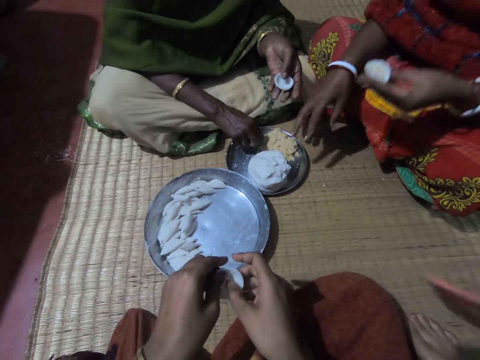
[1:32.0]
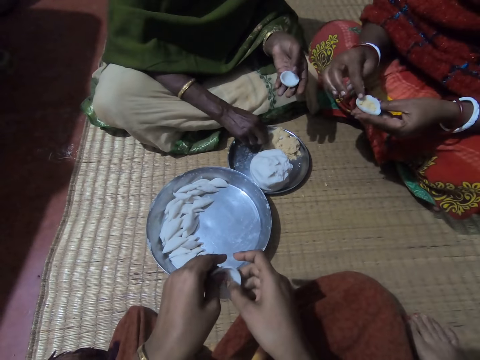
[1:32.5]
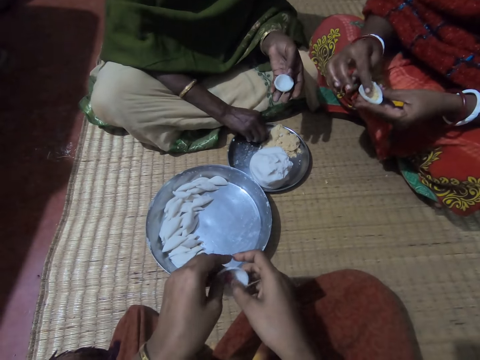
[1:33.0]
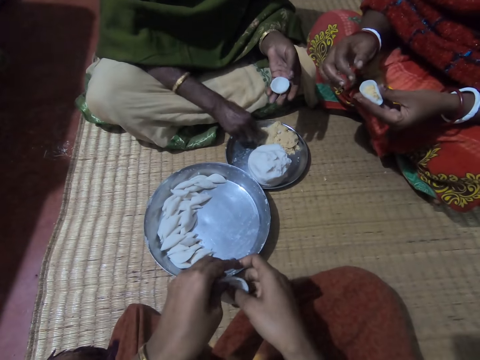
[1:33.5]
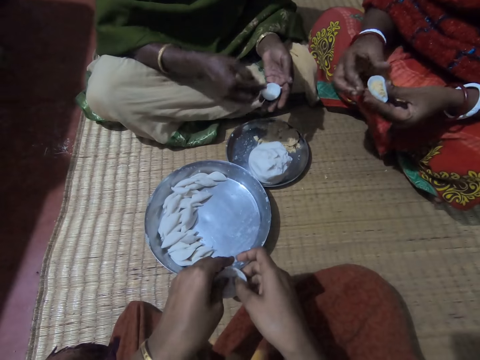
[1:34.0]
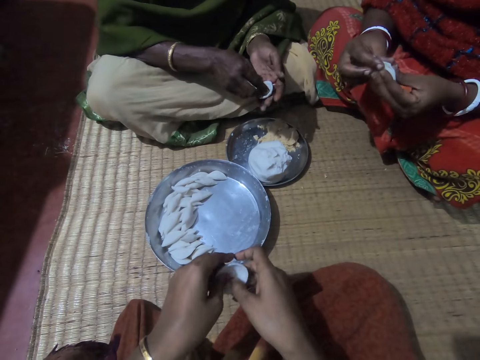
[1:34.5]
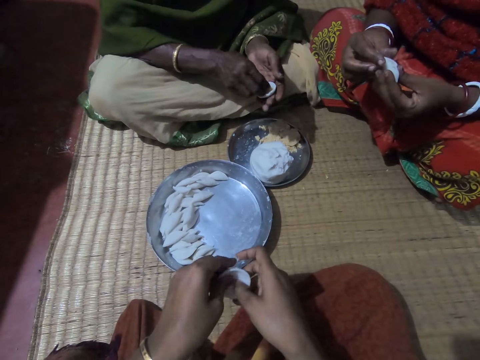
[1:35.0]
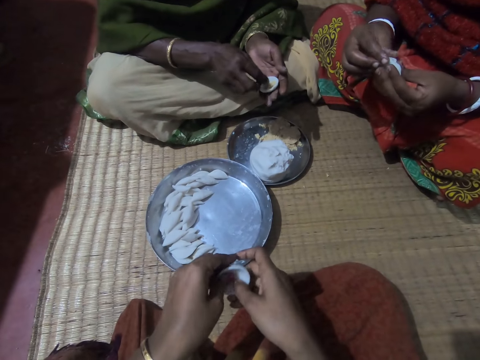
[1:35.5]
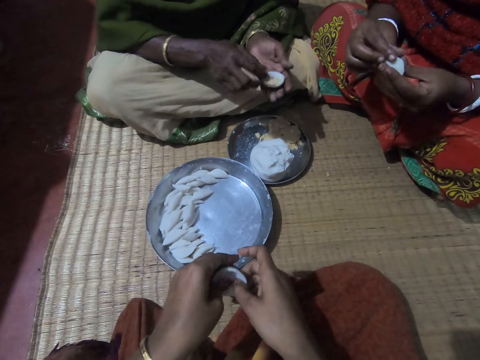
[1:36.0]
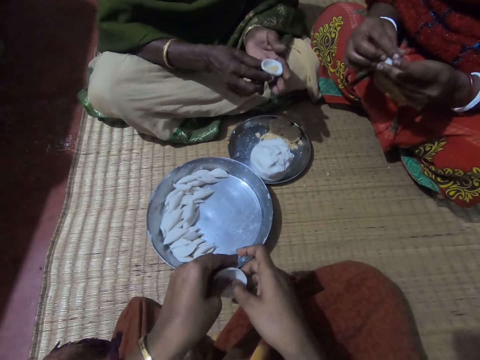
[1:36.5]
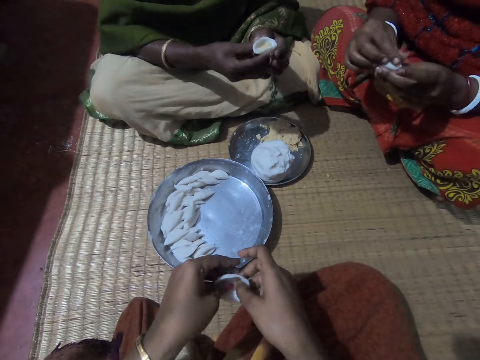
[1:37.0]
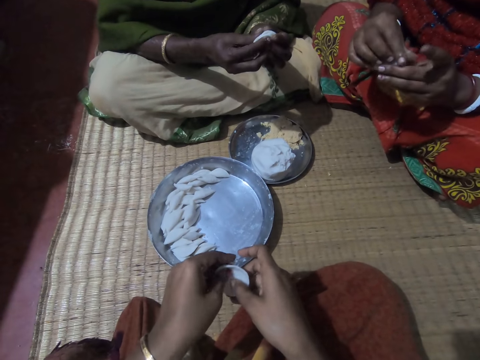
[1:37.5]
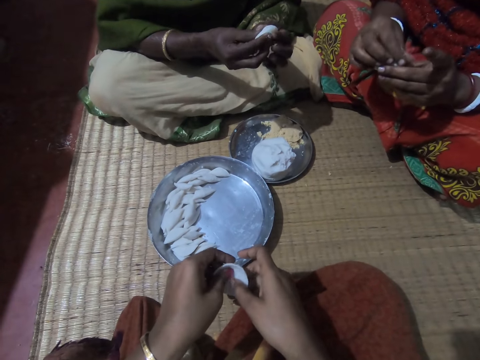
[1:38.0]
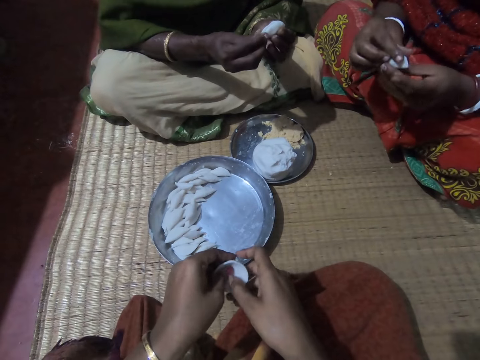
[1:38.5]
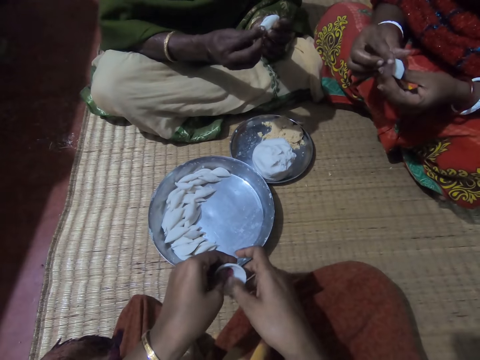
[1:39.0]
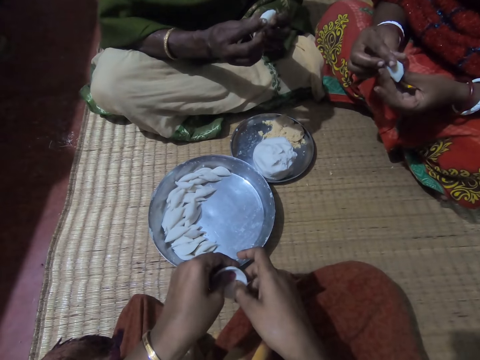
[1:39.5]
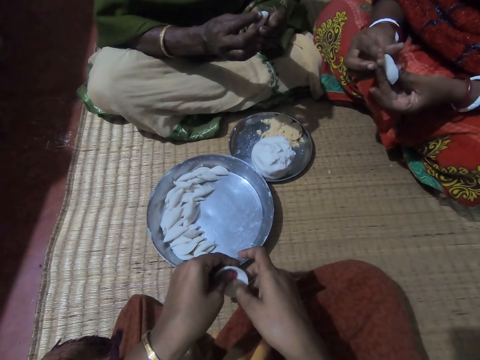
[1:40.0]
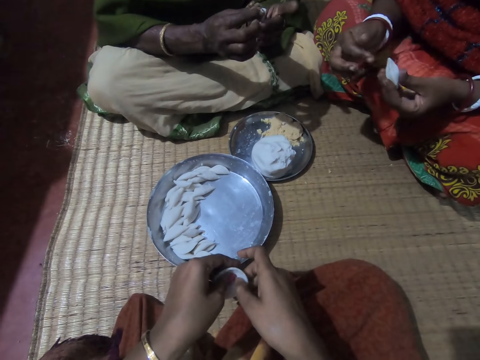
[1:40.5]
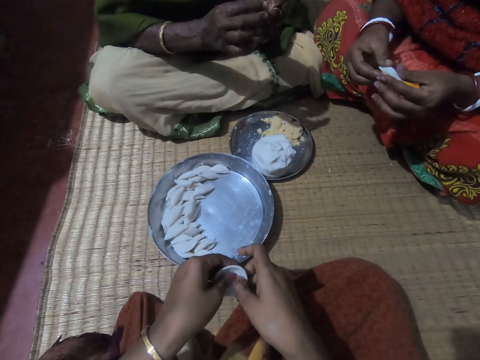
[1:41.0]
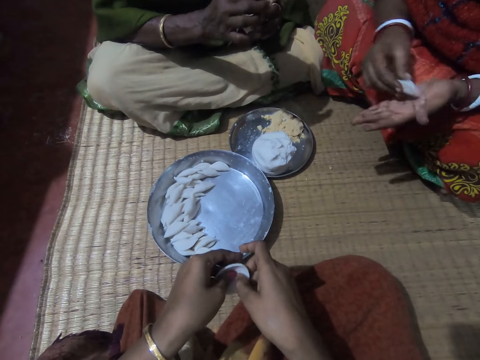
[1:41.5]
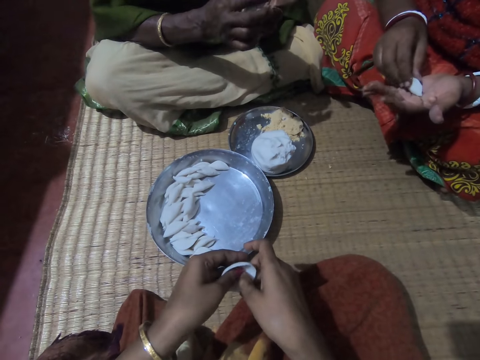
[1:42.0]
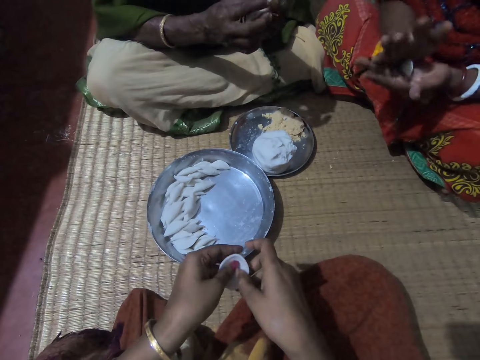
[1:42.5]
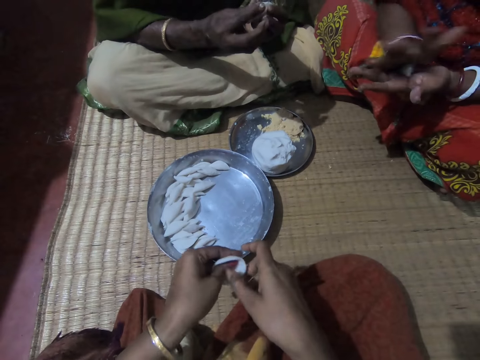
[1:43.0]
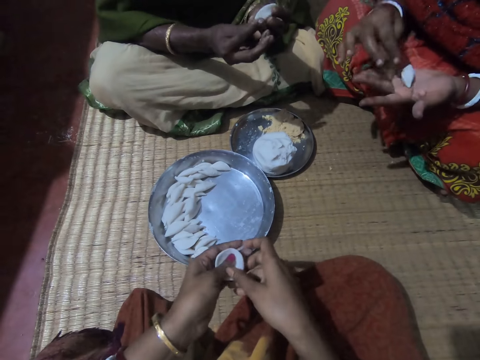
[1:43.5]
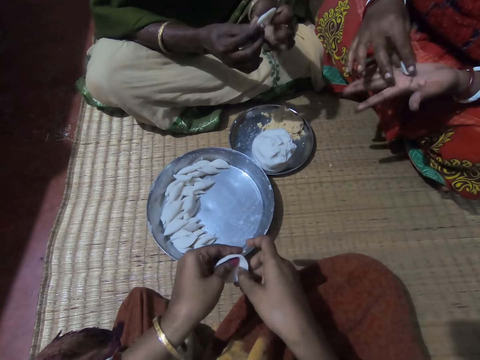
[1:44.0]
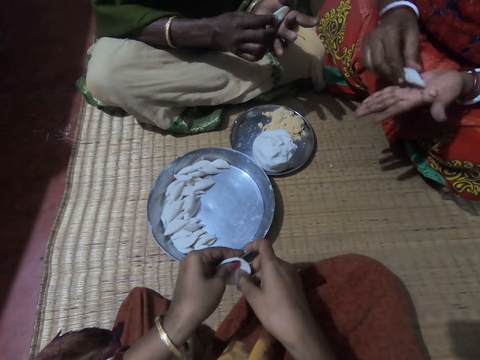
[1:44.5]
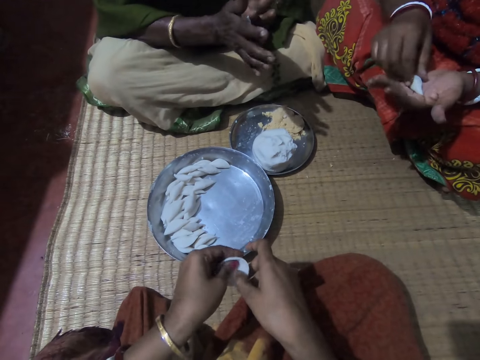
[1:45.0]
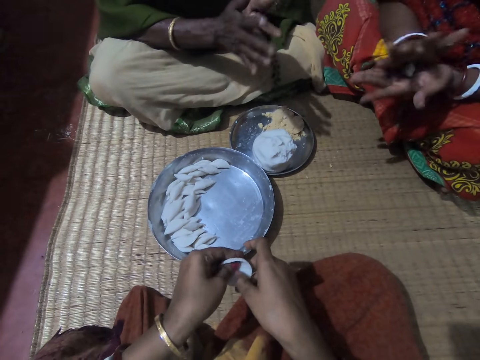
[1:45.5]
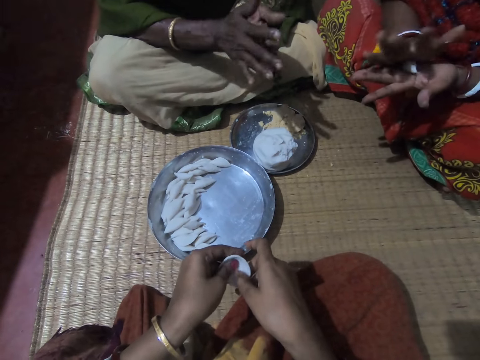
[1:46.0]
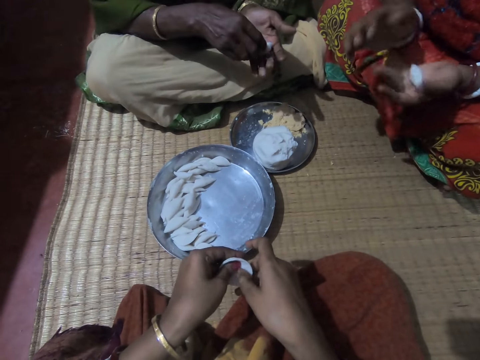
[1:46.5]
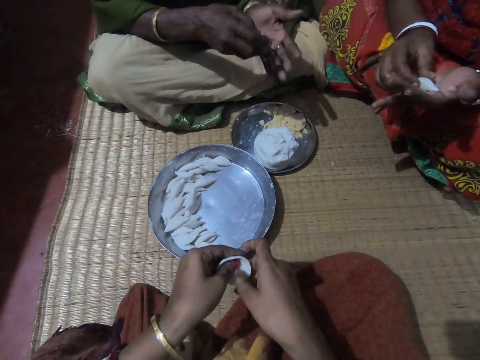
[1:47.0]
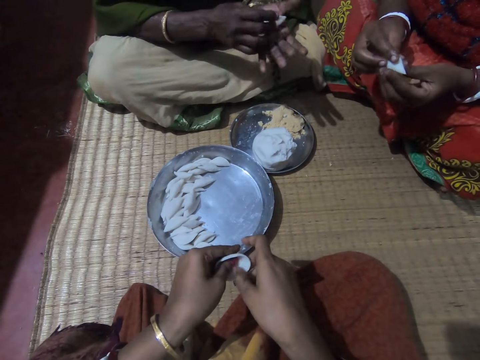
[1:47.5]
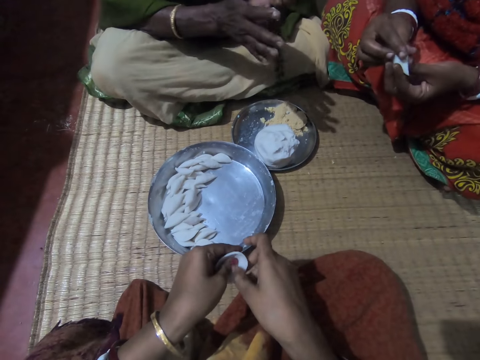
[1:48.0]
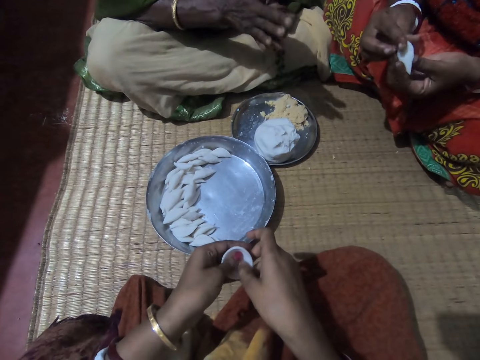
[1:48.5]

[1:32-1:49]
A girl picks up a phone from a mat with her right hand. A lady shakes her hand on a tray. Another lady scoops something from the tray. The camera wearer rolls dough in her hands. The first lady compresses something in the dough in her hand. The other lady takes some corn meal from the plate with her right hand and puts the corn meal in the corn flour or dough in her hands. The first lady rolls the corn flour with both hands. The camera wearer rolls the dough in her hands. The other lady rolls the corn flour with both hands. The first lady rolls the dough in her hands. The first lady rolls the corn flour with both hands. The other lady rolls the corn flour with both hands.

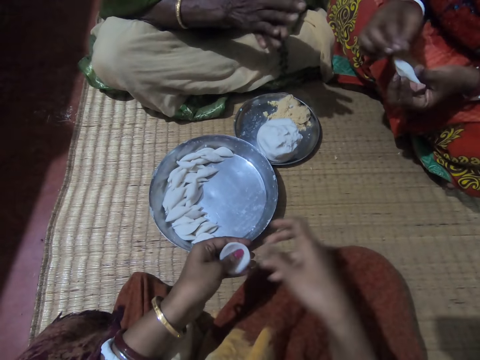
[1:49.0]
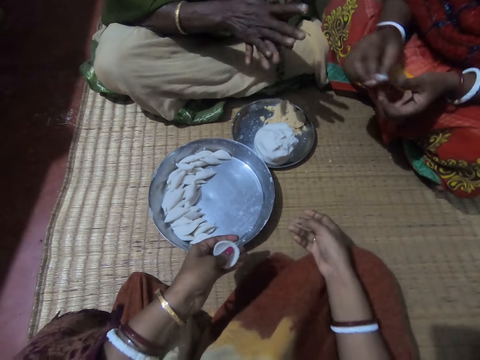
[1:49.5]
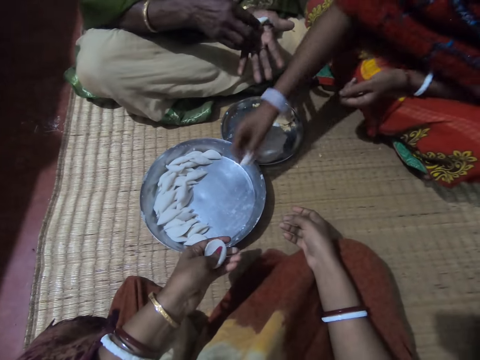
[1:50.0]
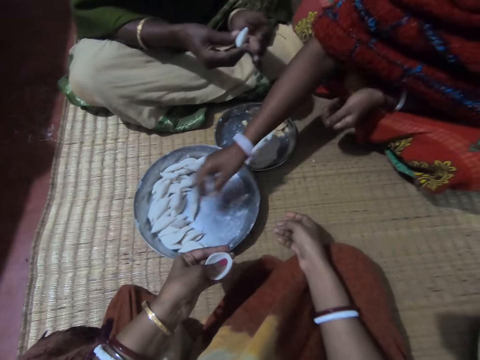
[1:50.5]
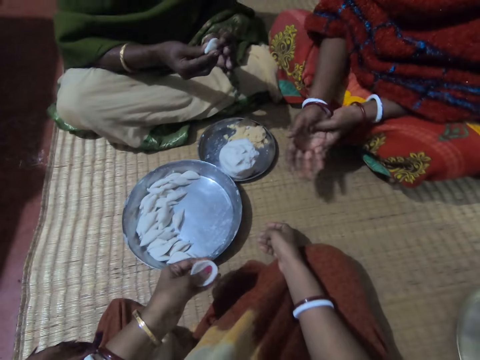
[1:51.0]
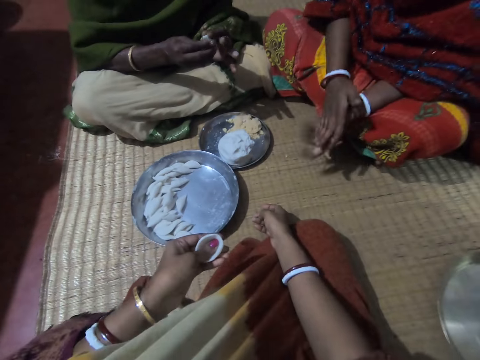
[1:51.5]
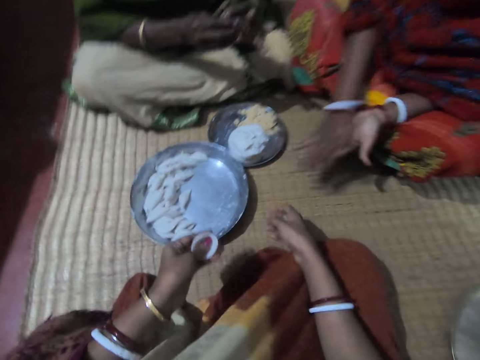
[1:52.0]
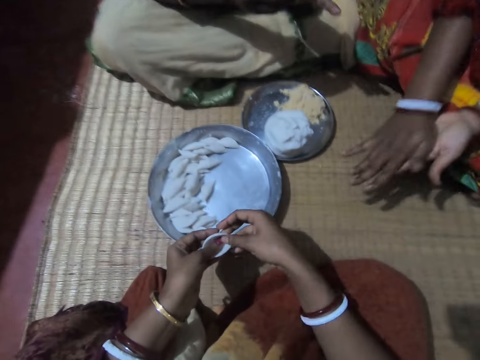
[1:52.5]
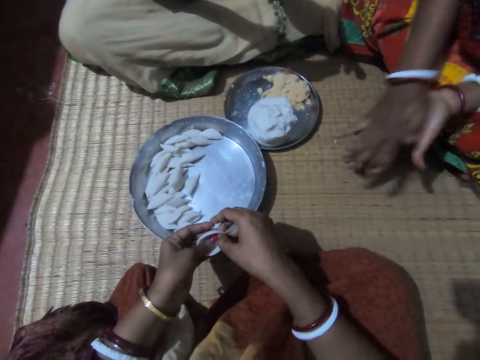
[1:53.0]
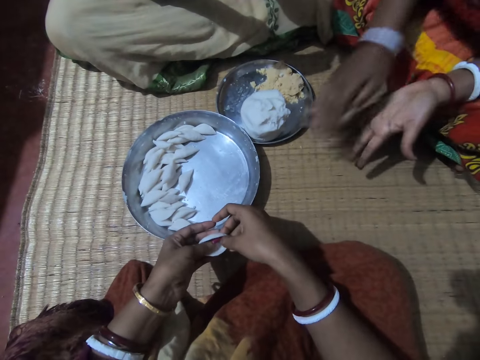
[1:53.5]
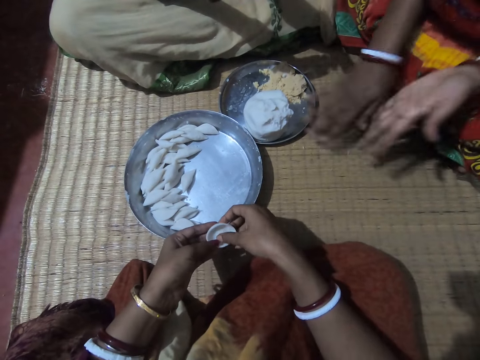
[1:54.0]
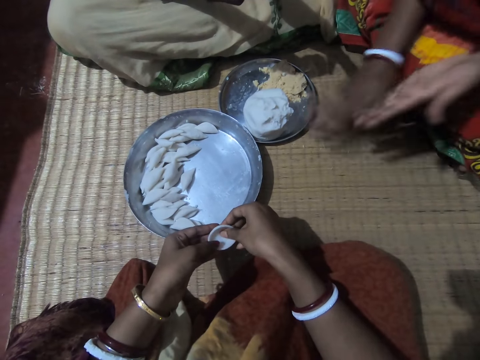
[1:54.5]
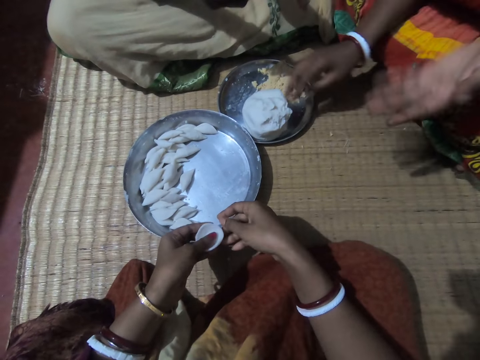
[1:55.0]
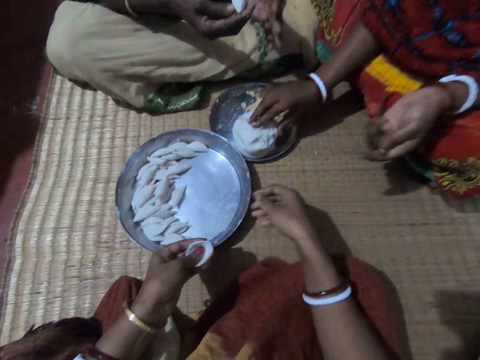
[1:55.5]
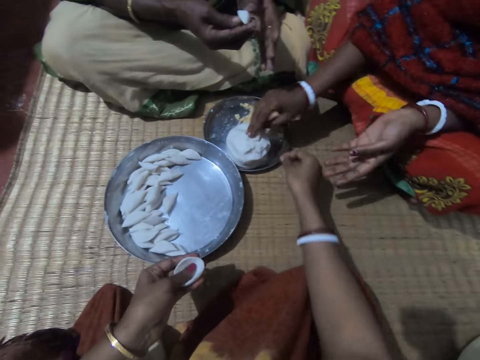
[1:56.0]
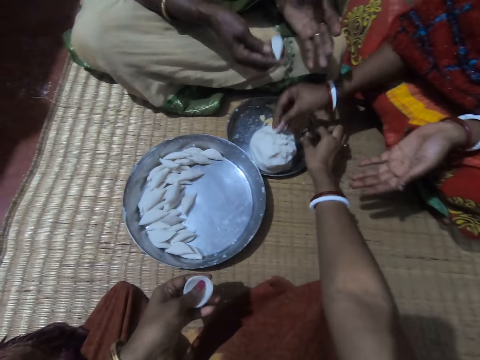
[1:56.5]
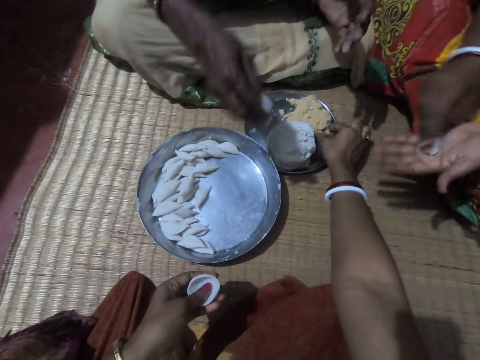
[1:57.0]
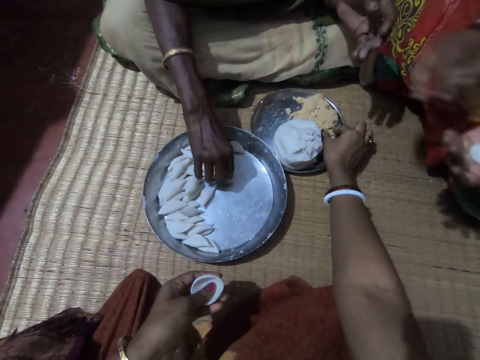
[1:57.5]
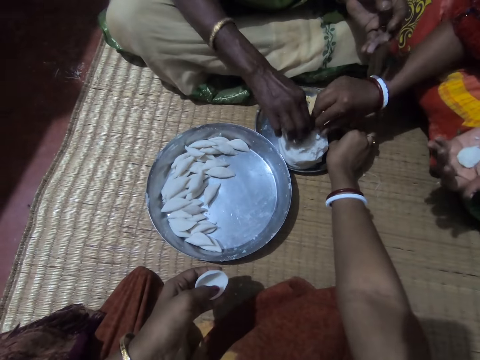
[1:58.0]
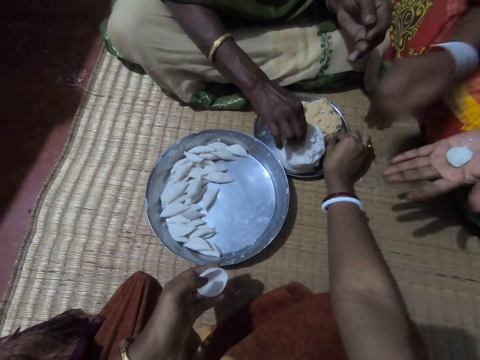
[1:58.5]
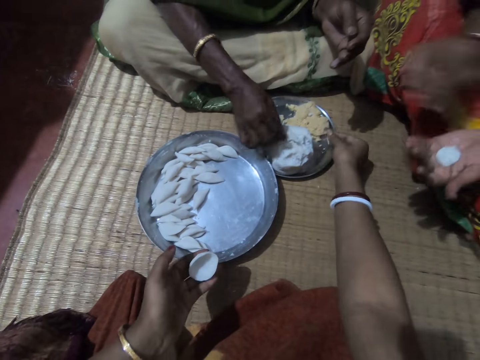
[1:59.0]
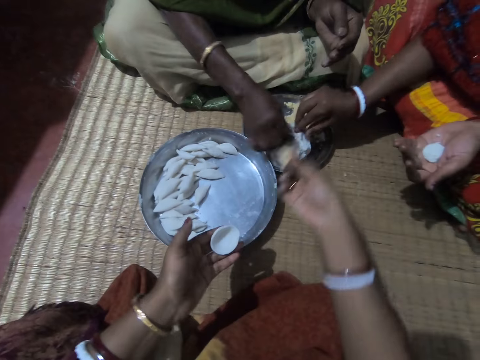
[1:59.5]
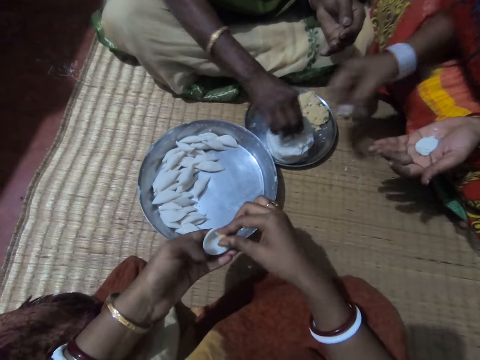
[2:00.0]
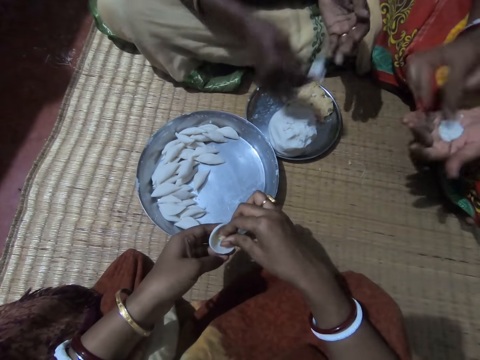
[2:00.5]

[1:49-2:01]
The camera wearer holds dough in her left hand. A lady drops the corn flour in the plate with her right hand. The lady wipes her hands. Another lady rolls the dough in her hands. The first lady rubs her palms against each other. The camera wearer rolls the dough in her hands. The first lady cuts a dough piece from the tray, takes some corn flour from the plate with her right hand, and shifts the dough to her left hand. The other lady drops the corn flour in the plate with her right hand. The camera wearer scoops something from the tray. The other lady cuts a dough piece from the tray. The first lady cuts another dough piece from the tray and shifts the dough to her left hand. The other lady takes some corn flour from the plate with her right hand. The first lady cuts another dough piece from the tray. The camera wearer takes some corn meal from the plate with her right hand. She puts the corn meal in the corn flour in her hands. The other lady cuts a dough piece from the tray. The first lady shifts the dough to her left hand.
